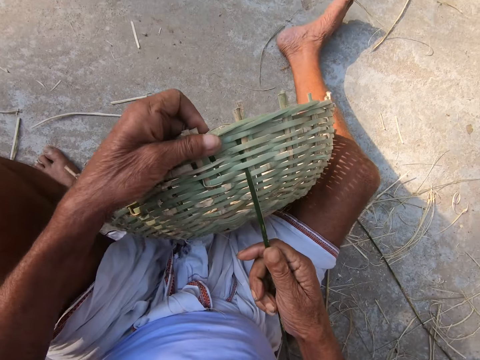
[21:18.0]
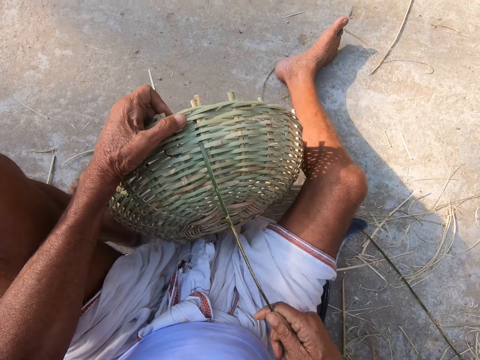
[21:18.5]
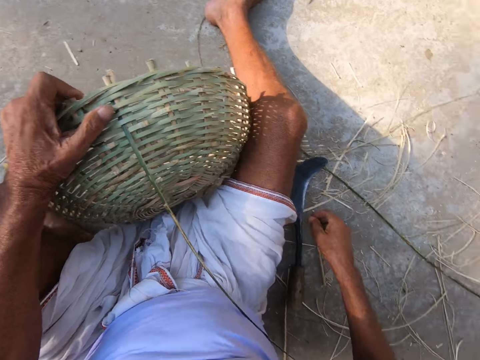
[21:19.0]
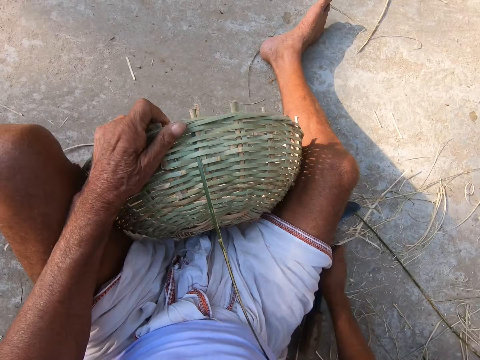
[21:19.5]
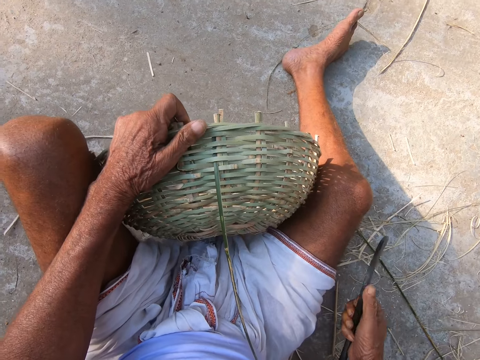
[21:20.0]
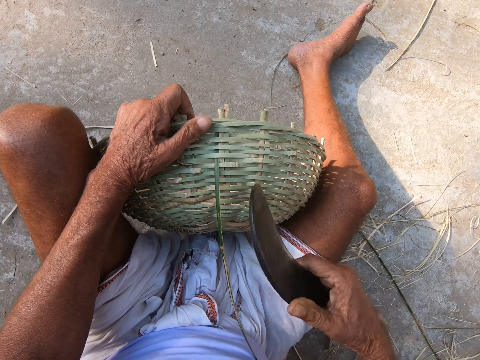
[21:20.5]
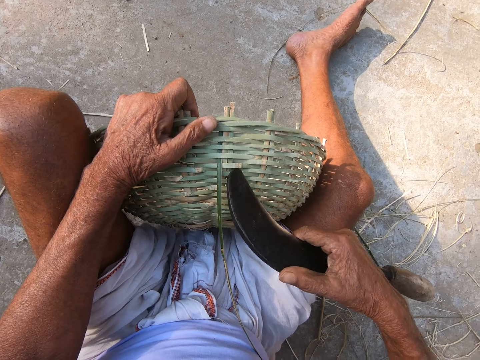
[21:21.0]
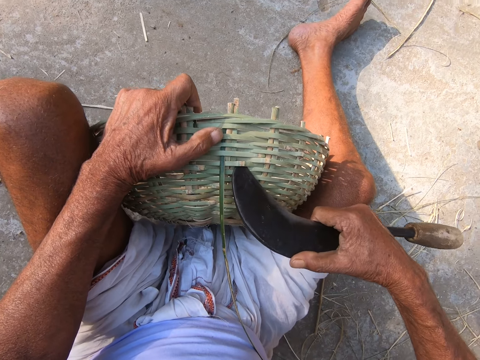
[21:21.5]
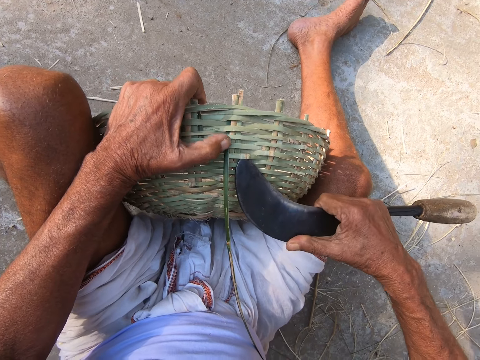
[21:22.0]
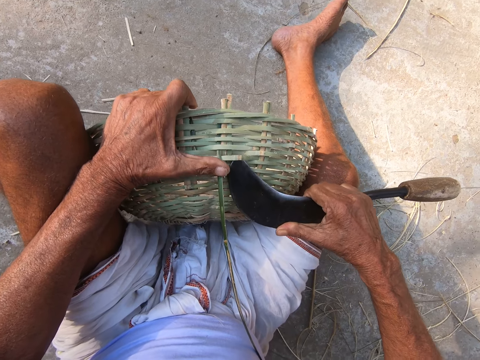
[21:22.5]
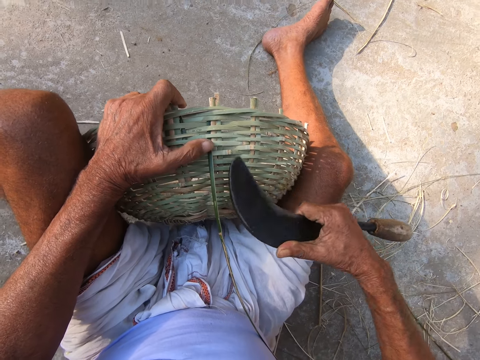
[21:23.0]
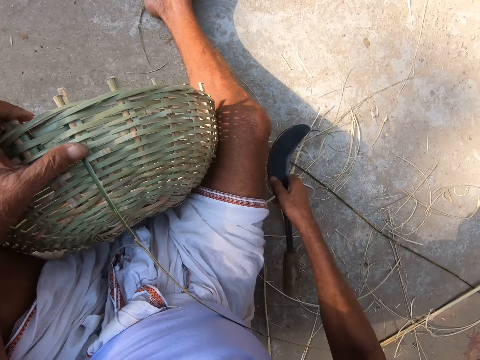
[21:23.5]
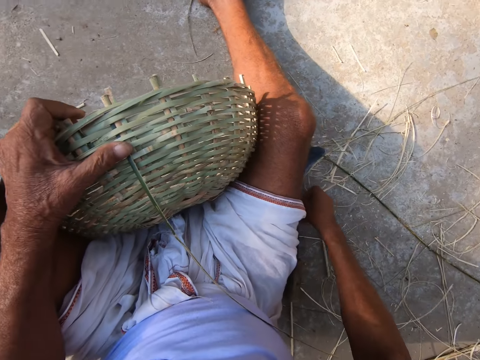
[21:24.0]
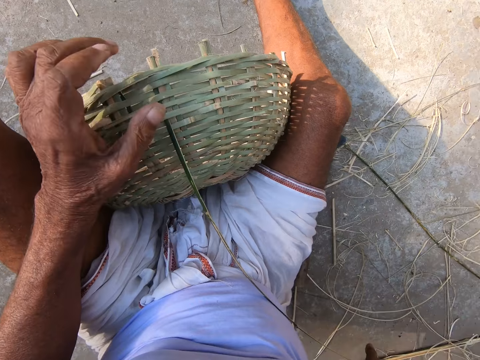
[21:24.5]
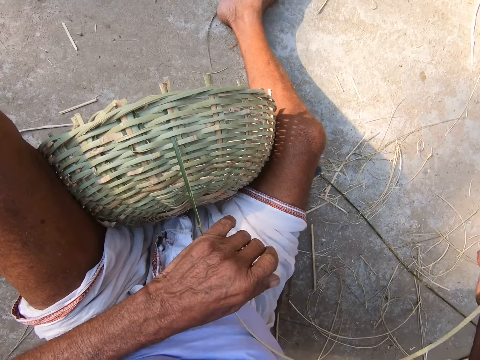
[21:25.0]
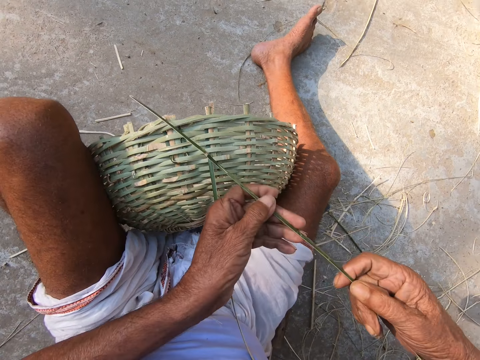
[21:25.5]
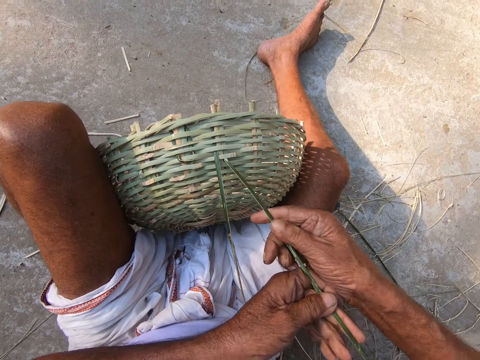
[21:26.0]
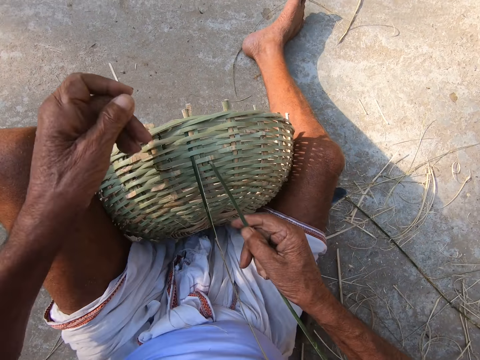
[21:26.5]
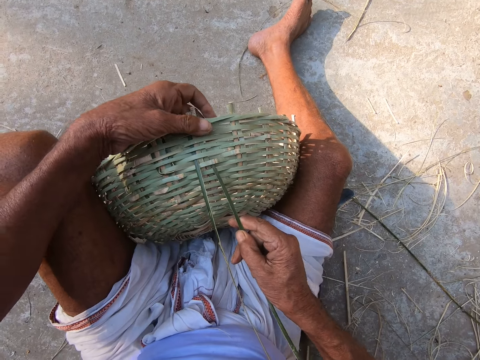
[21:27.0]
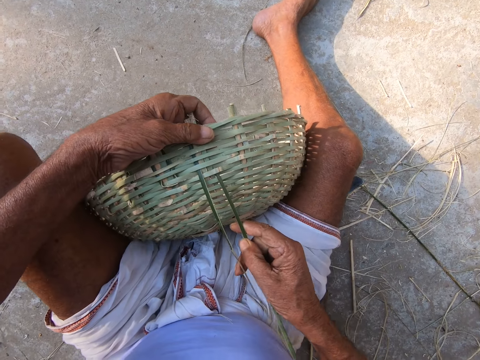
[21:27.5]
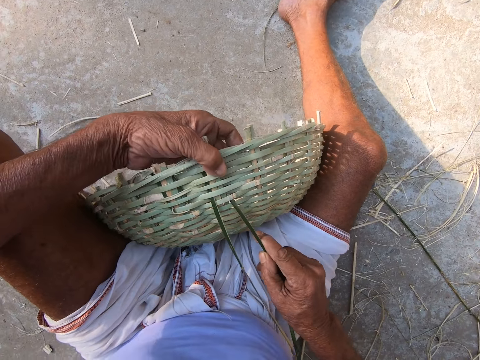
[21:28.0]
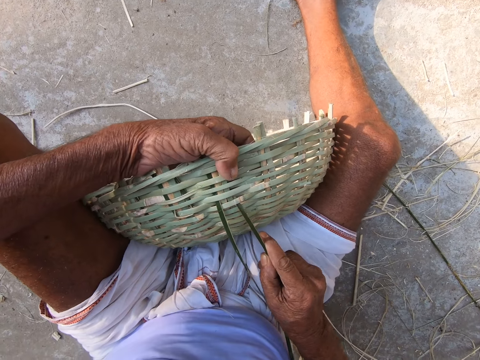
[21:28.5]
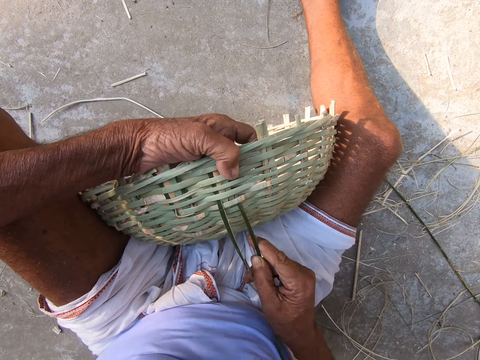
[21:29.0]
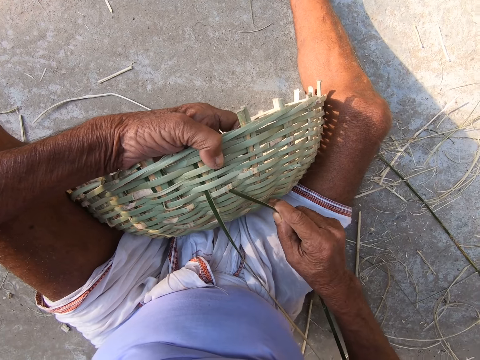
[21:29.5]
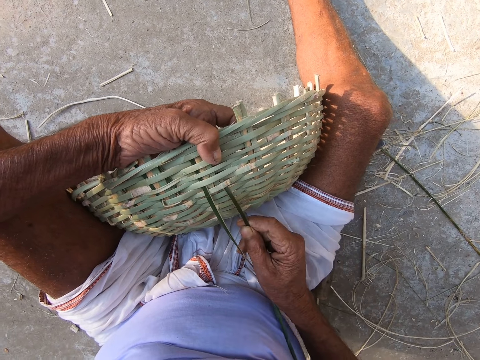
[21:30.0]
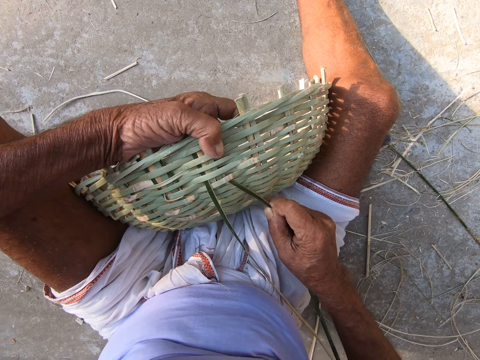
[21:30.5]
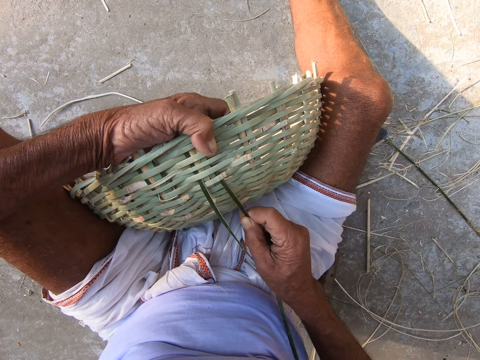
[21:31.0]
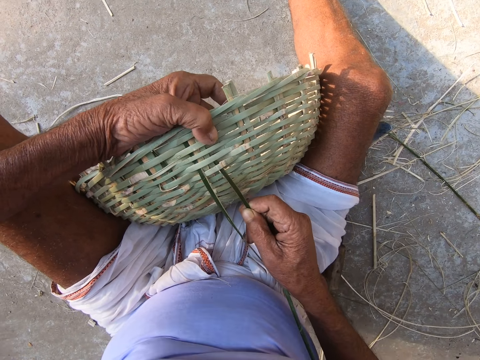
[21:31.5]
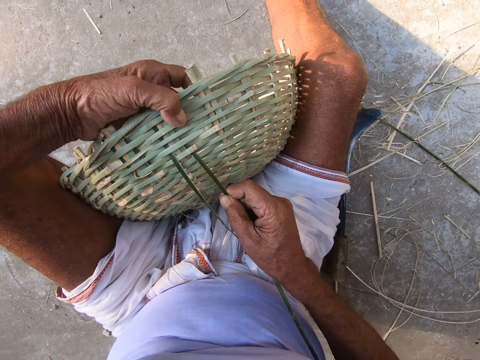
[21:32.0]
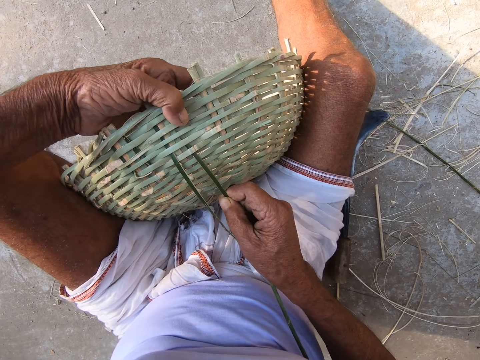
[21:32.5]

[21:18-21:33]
The camera wearer turns the basket. He turns the basket again. He picks up the hand sickle on the ground with his right hand. He adjusts the weaved basket with the hand sickle in his right hand. He opens the pattern on the basket with the sickle. He drops the hand sickle on the ground with his right hand. He picks up the reed on the ground. He inserts the bamboo stick into the weaved basket with his right hand.

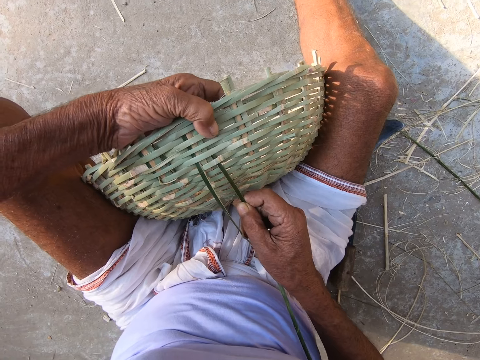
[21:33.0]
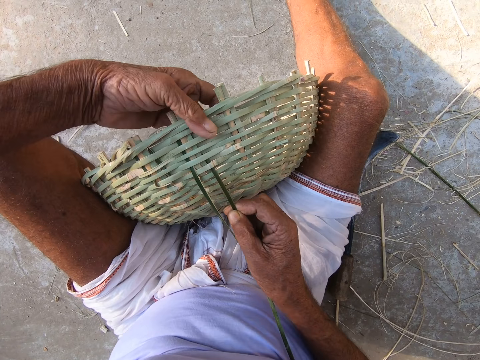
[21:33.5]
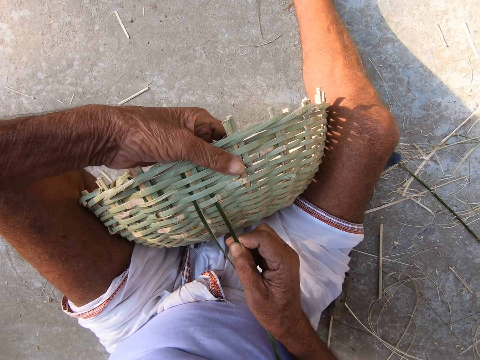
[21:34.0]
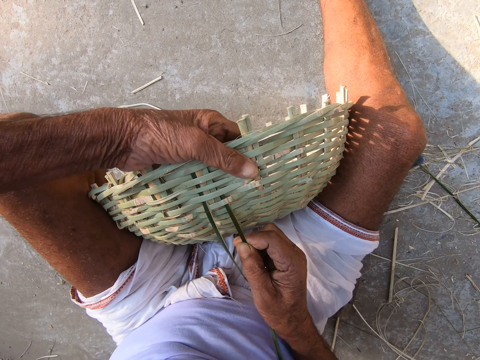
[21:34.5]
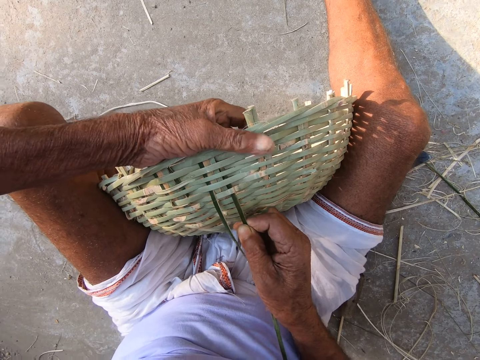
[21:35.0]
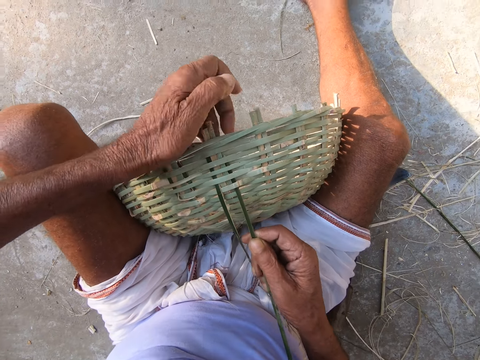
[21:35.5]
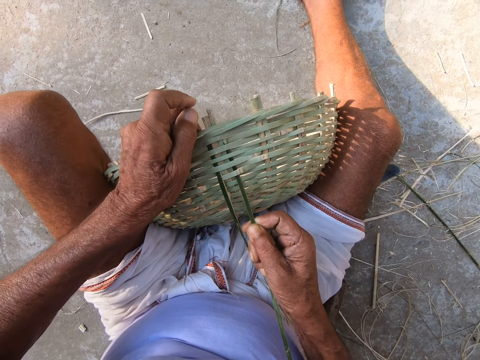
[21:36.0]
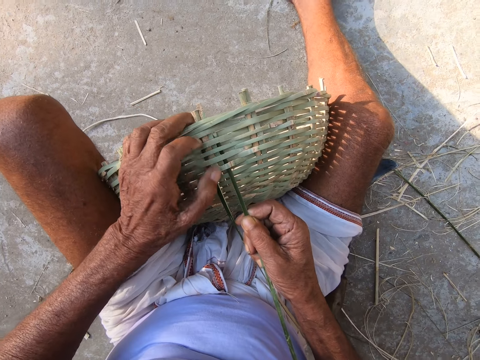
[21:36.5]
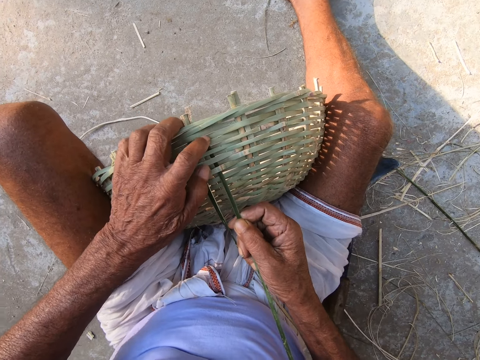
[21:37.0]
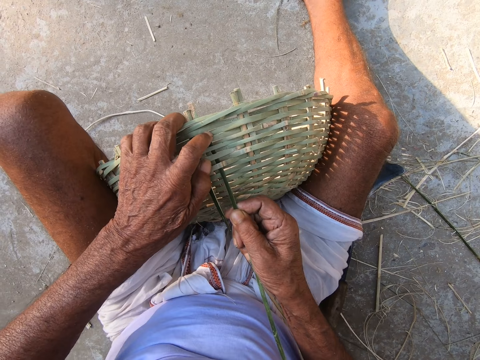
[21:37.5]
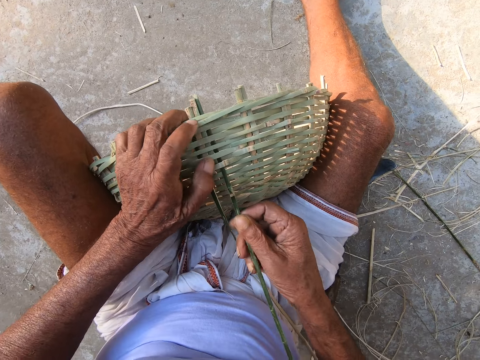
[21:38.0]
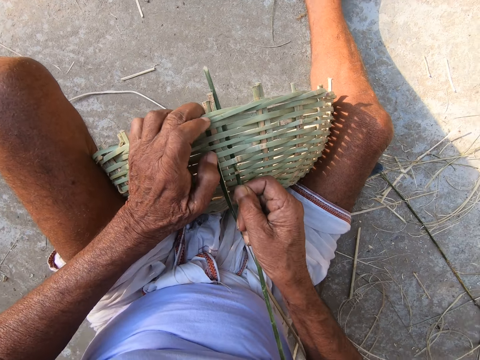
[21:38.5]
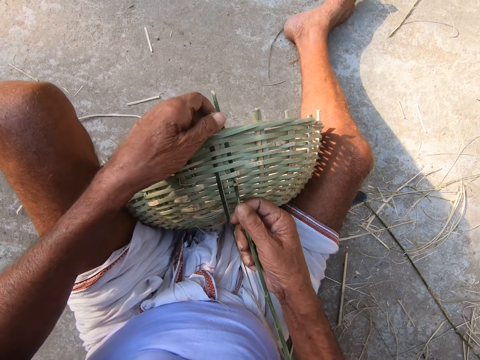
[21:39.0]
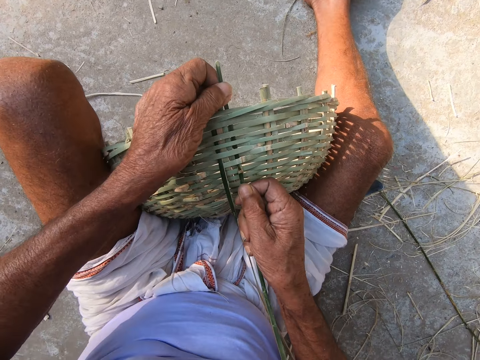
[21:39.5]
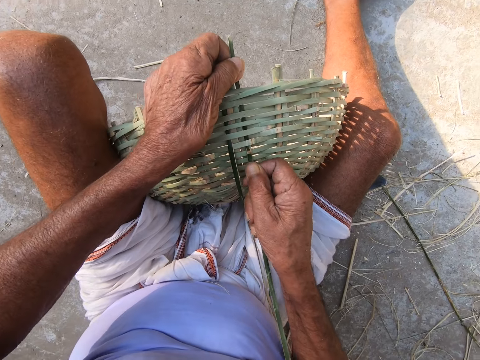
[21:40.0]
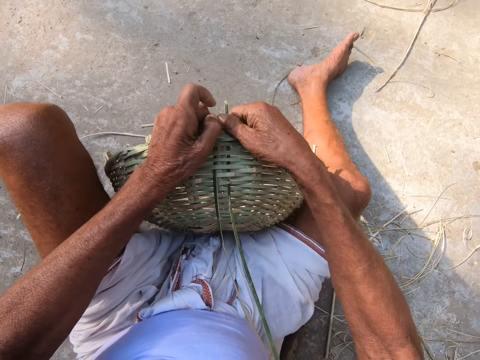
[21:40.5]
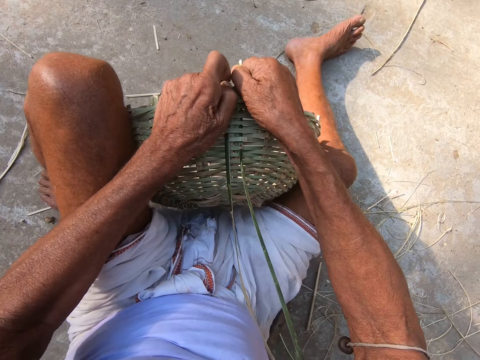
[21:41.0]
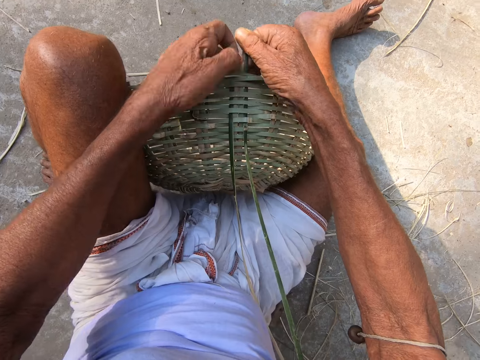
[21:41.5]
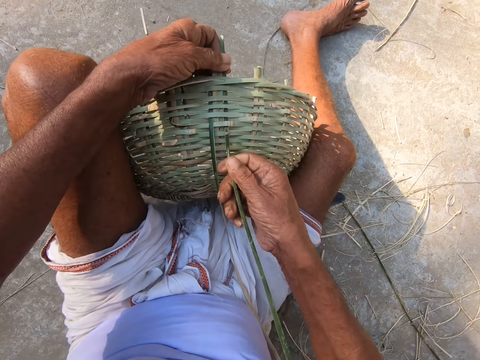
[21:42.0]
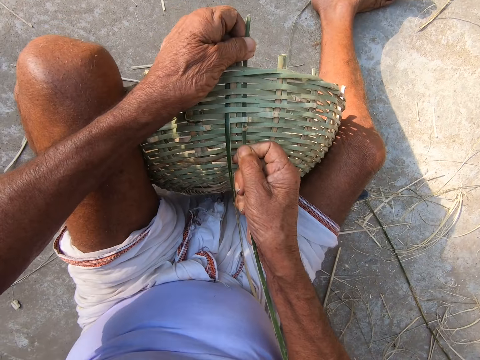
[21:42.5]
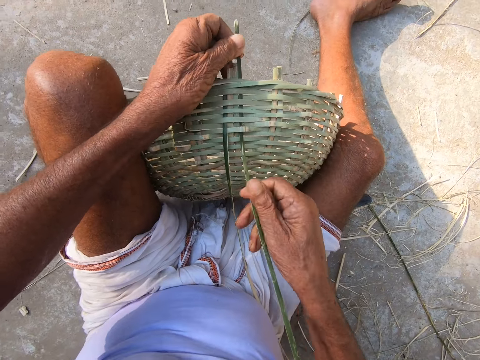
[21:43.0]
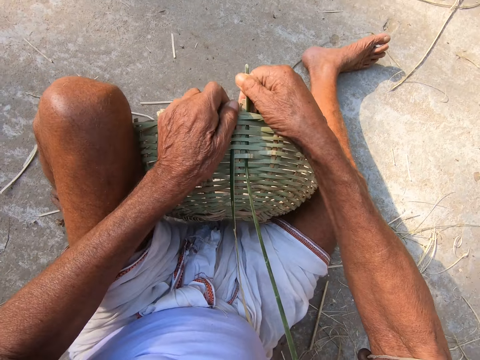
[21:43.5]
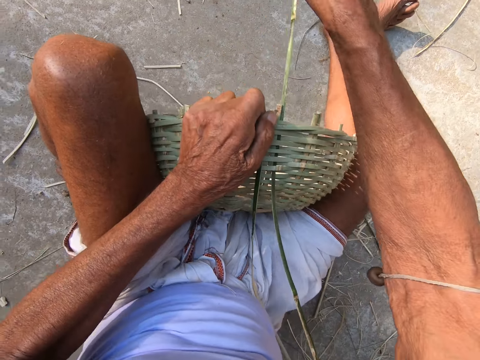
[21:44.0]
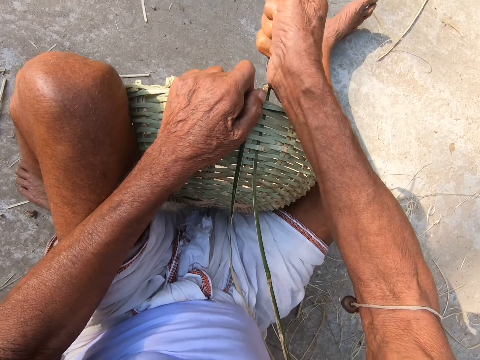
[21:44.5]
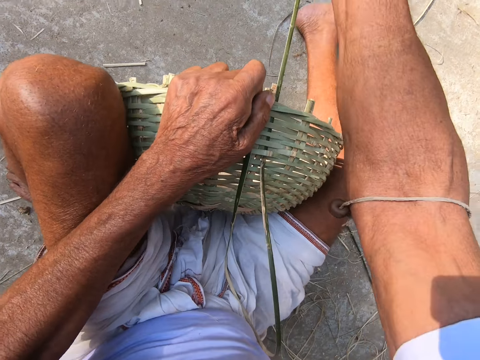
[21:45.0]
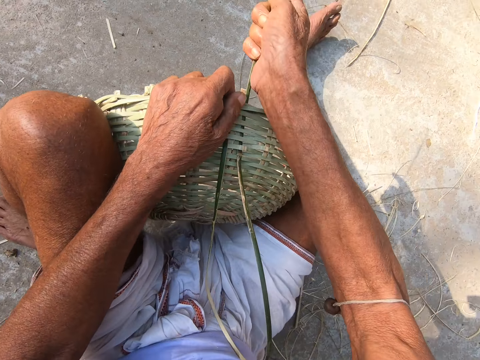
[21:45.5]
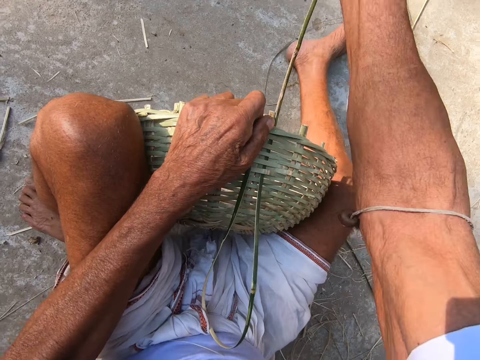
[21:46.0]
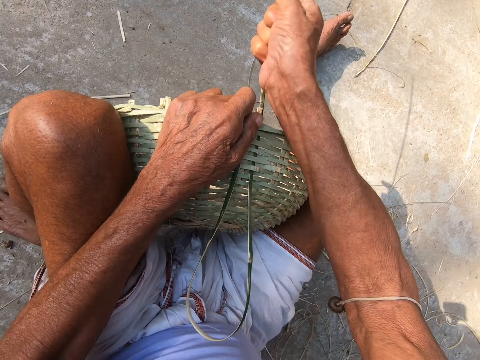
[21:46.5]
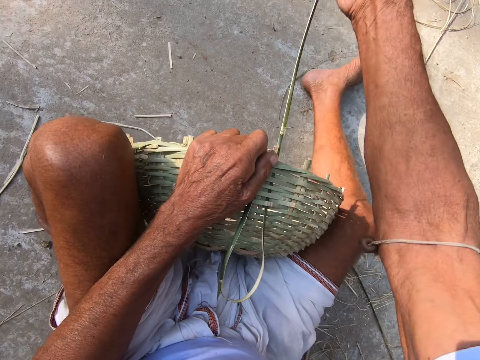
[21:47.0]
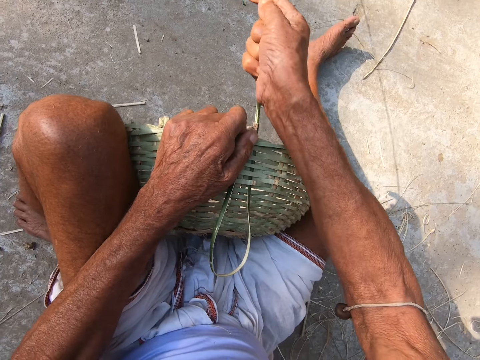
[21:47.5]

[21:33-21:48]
The camera wearer inserts the reed in the basket patterns. He pulls the bamboo stick in the weaved basket with his right hand.
